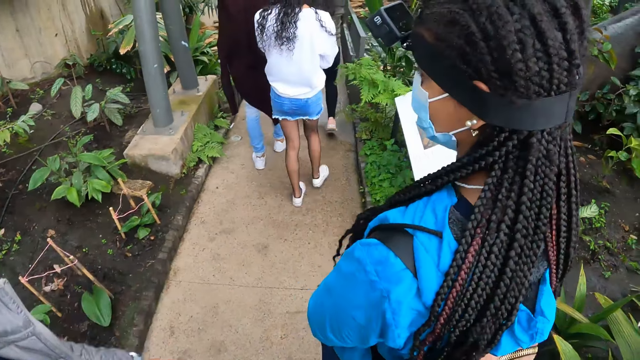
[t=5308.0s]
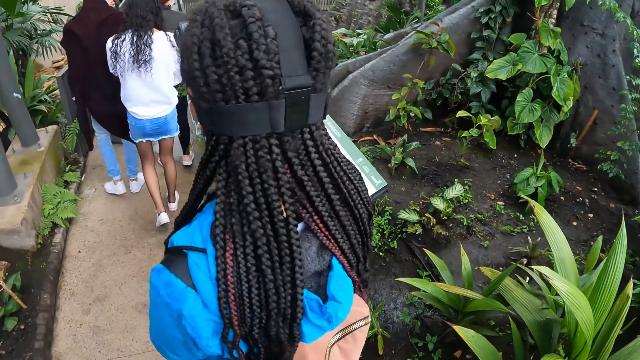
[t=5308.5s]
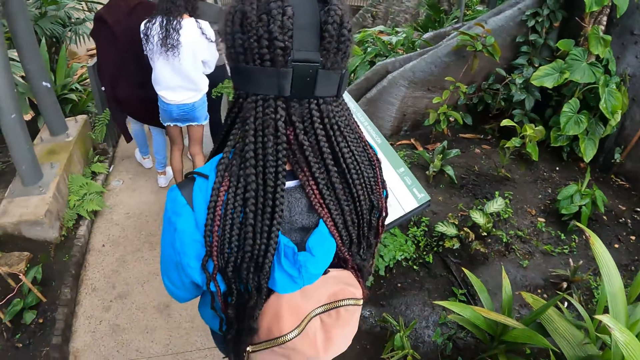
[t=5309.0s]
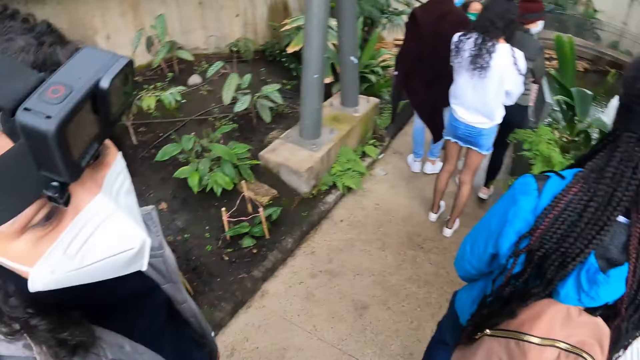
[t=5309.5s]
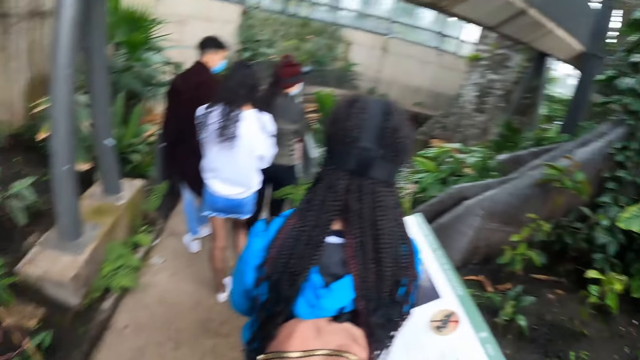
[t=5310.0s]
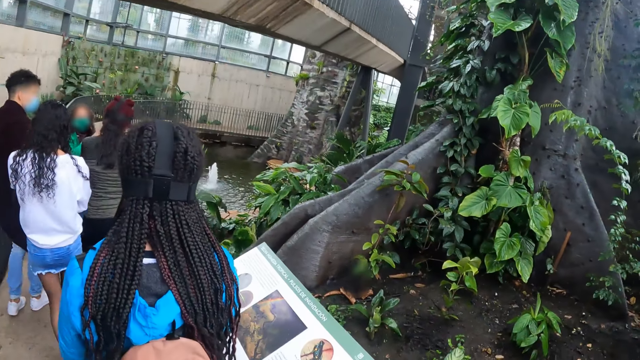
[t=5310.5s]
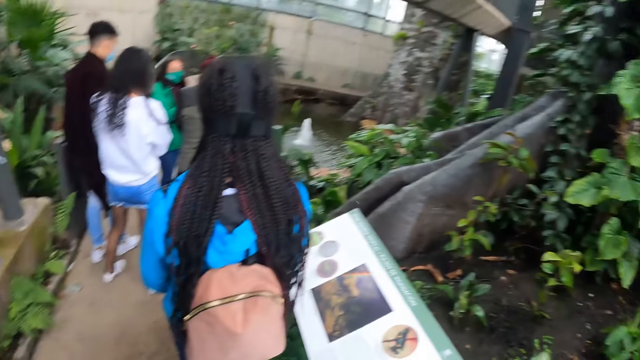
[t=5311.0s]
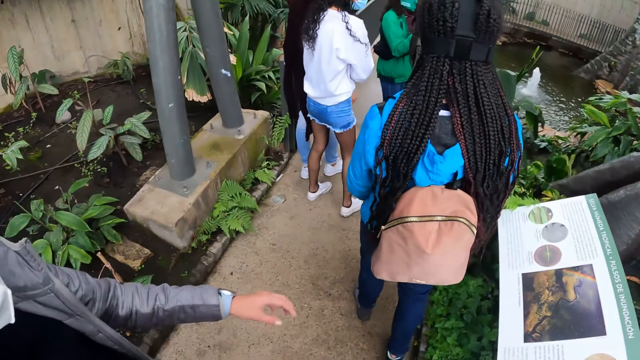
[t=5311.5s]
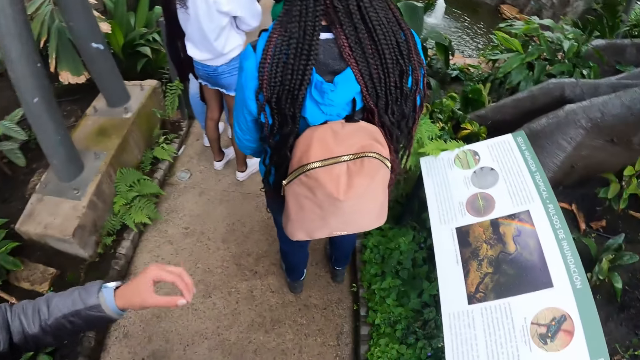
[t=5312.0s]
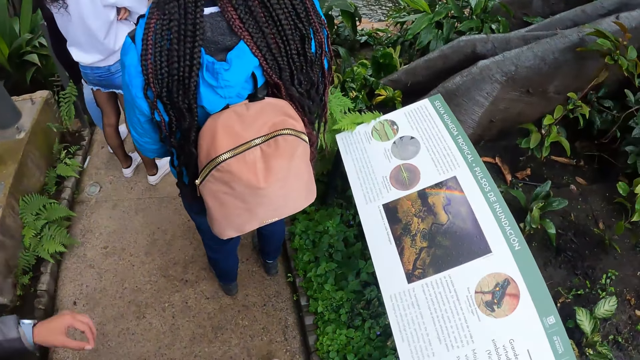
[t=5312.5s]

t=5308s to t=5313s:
A lady gestures to the camera wearer.

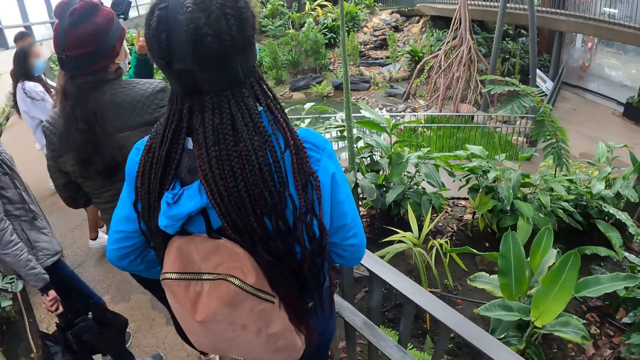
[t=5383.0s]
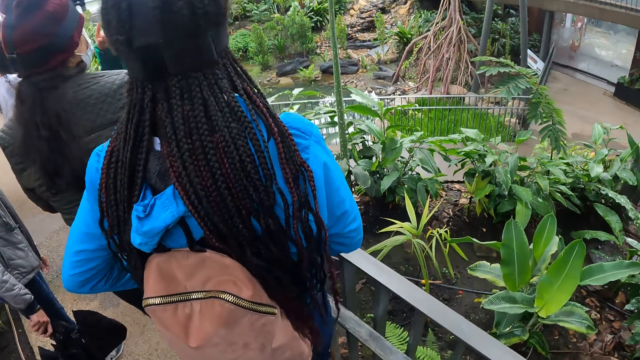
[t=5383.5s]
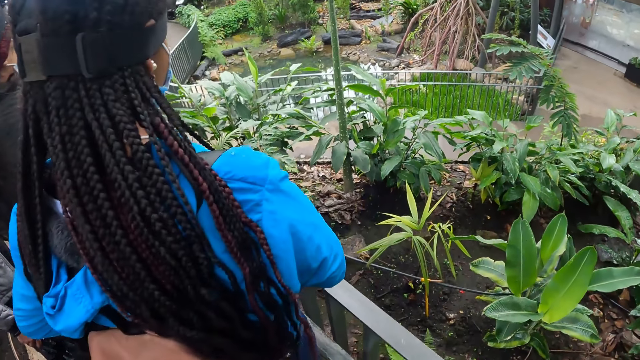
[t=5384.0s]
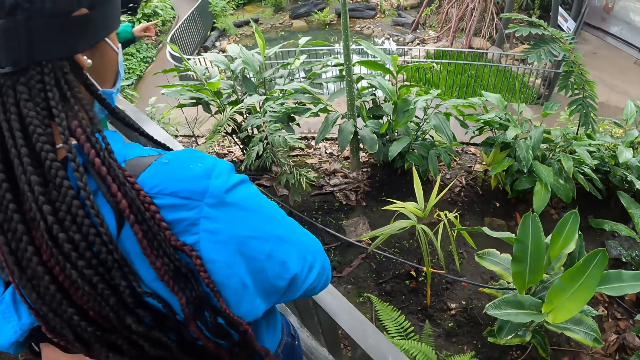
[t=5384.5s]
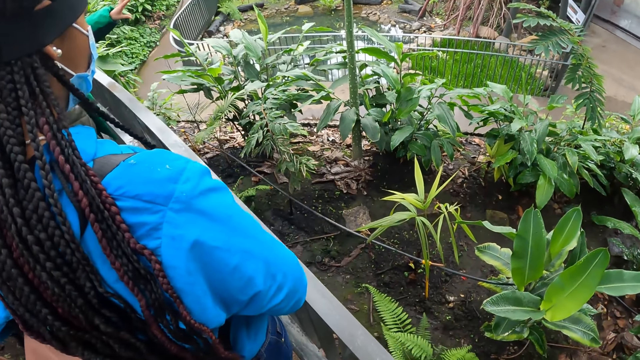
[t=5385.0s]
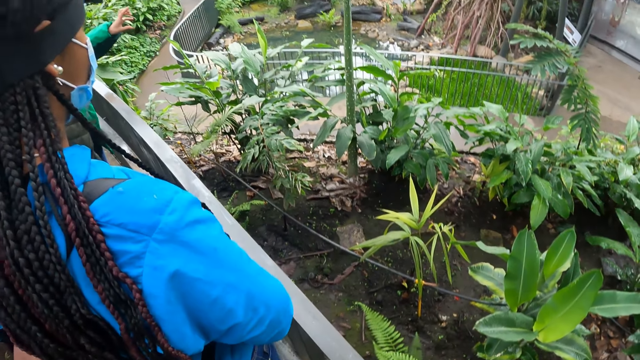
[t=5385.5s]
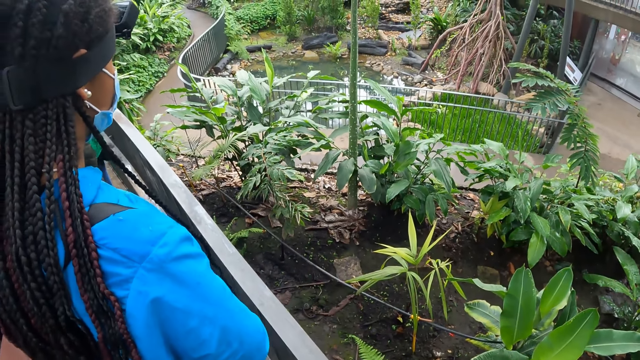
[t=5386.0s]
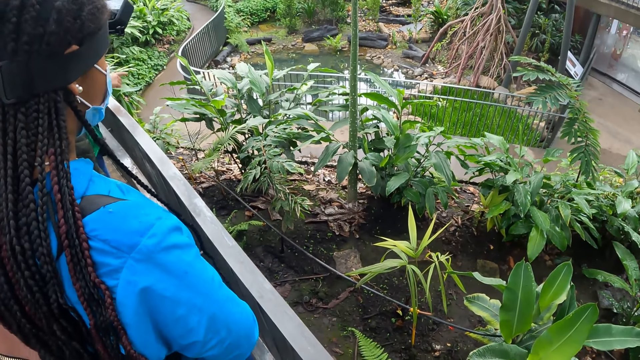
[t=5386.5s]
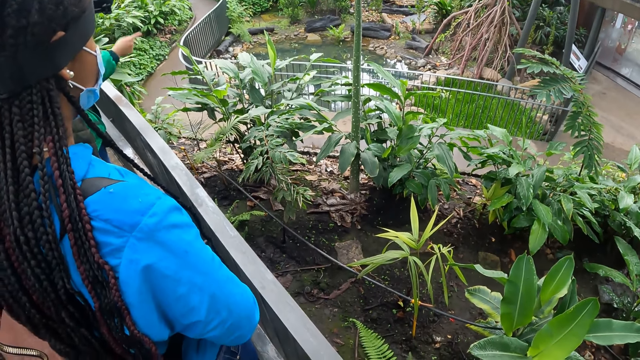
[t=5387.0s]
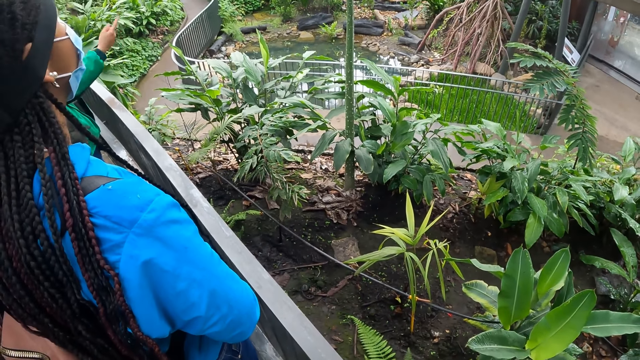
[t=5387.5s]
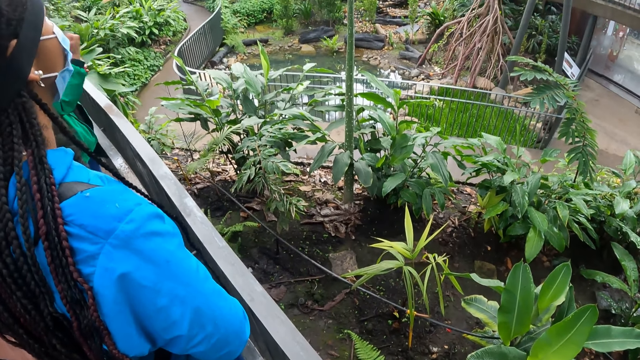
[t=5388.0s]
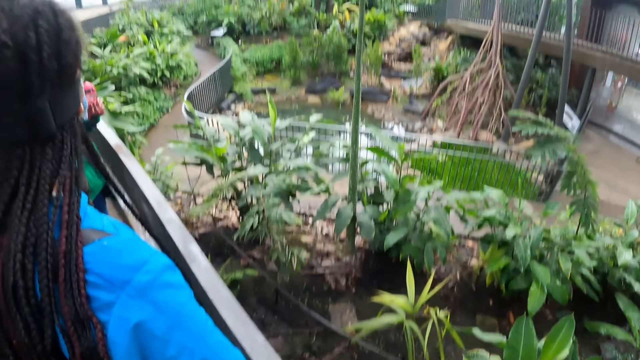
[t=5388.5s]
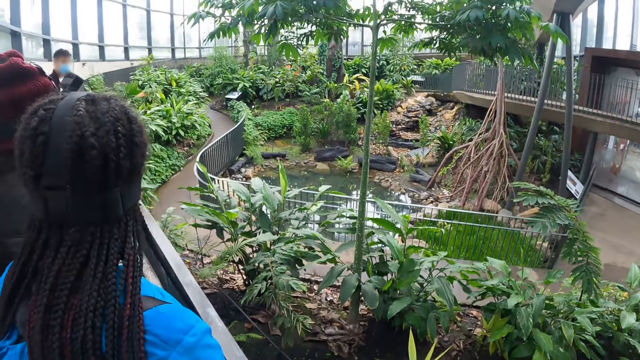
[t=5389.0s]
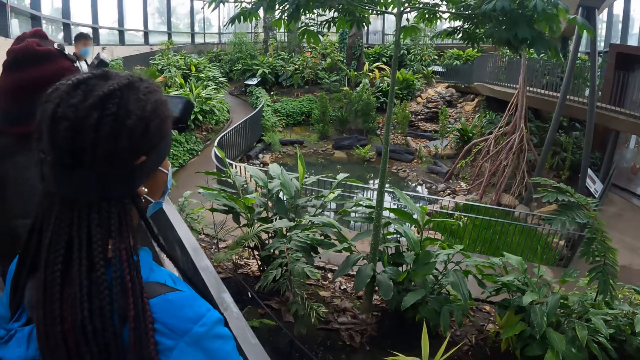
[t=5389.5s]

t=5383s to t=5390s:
A lady gestures with her hand.

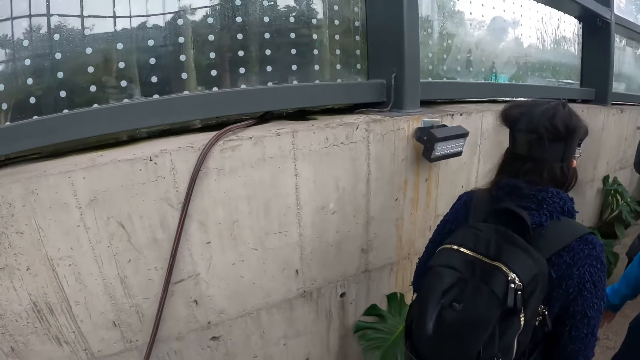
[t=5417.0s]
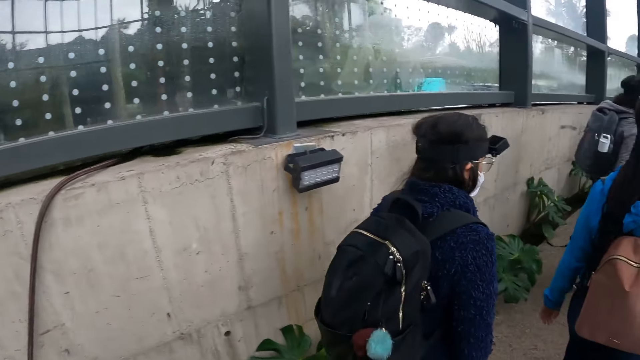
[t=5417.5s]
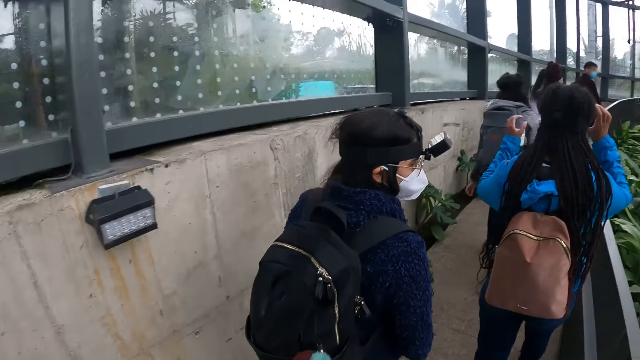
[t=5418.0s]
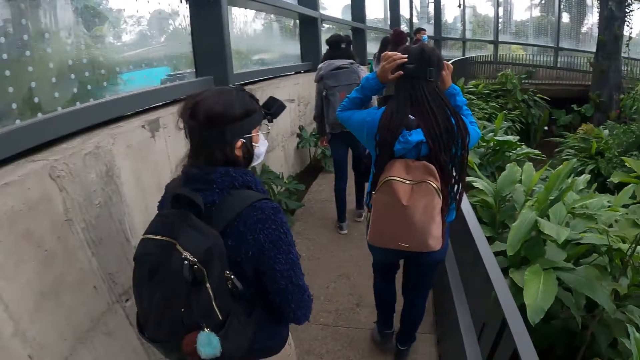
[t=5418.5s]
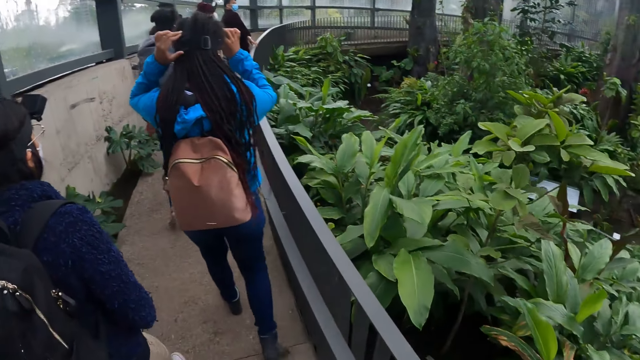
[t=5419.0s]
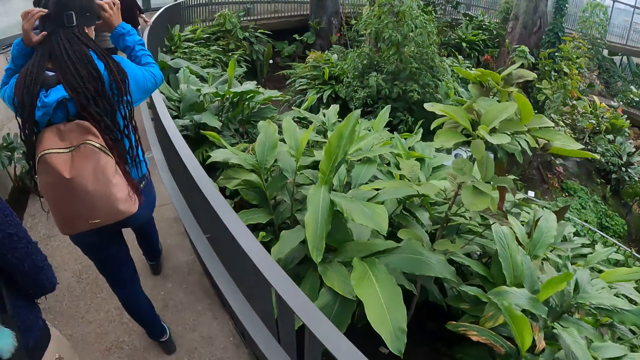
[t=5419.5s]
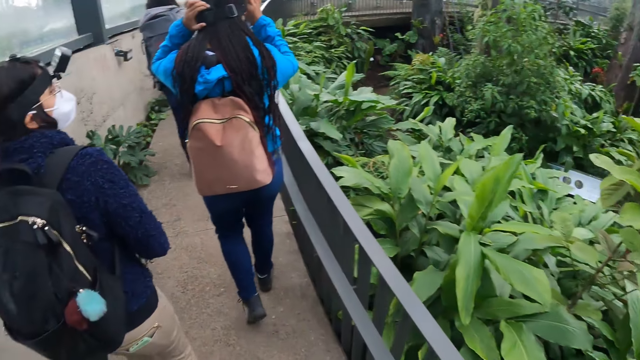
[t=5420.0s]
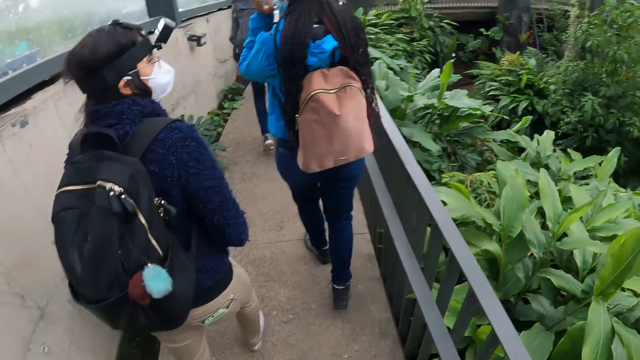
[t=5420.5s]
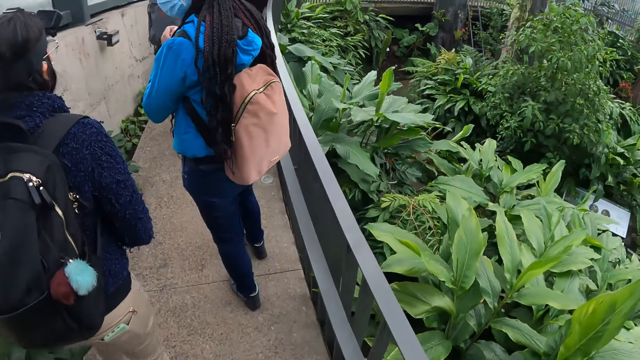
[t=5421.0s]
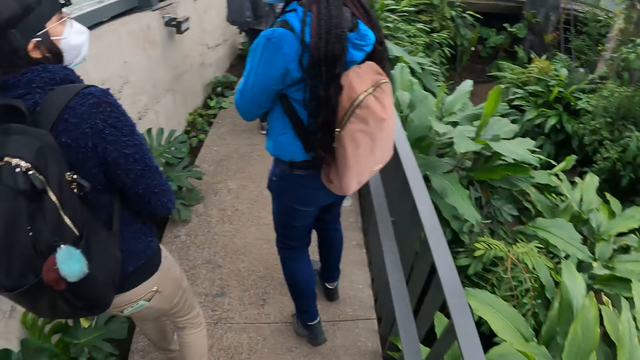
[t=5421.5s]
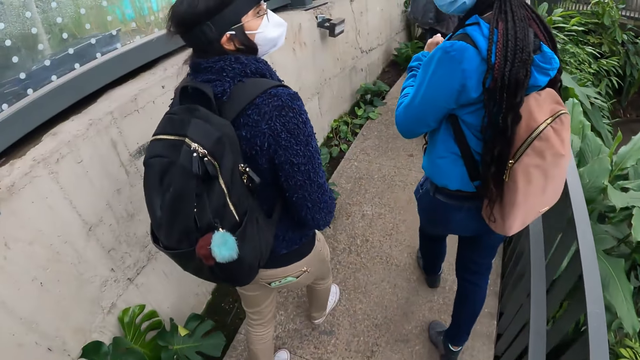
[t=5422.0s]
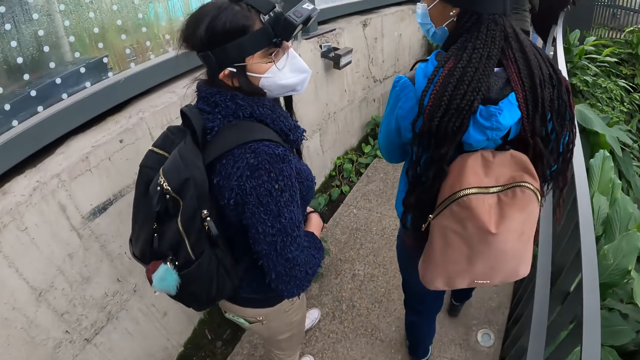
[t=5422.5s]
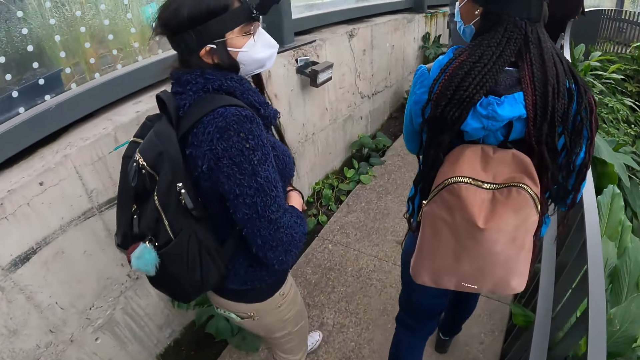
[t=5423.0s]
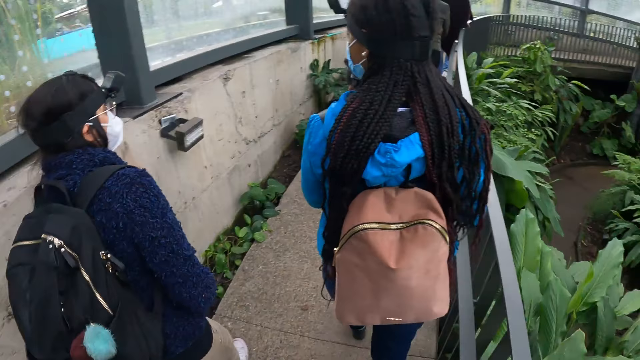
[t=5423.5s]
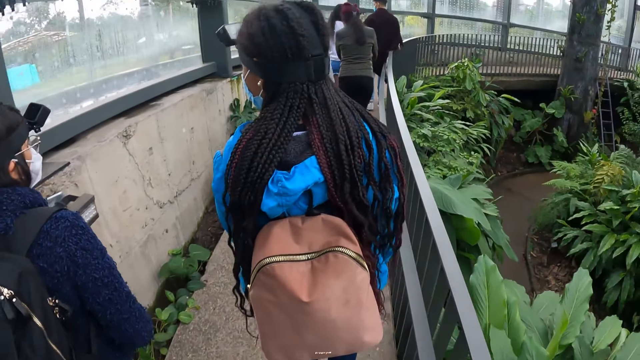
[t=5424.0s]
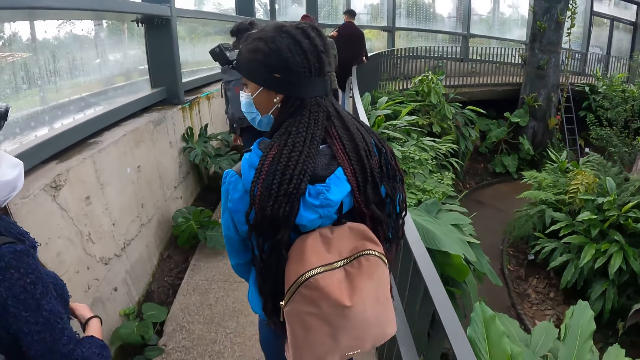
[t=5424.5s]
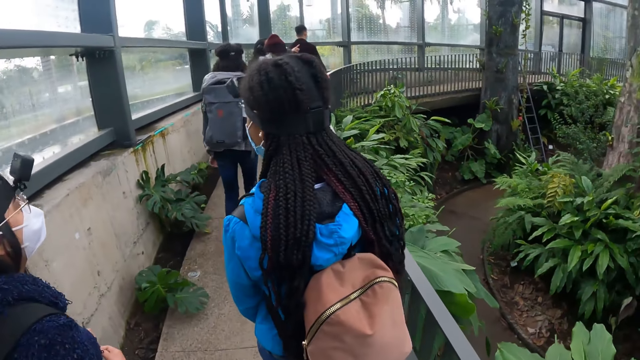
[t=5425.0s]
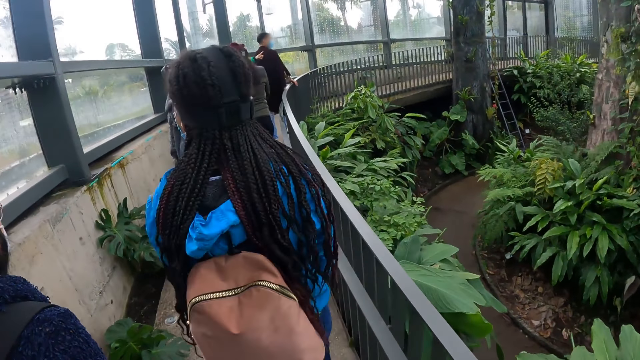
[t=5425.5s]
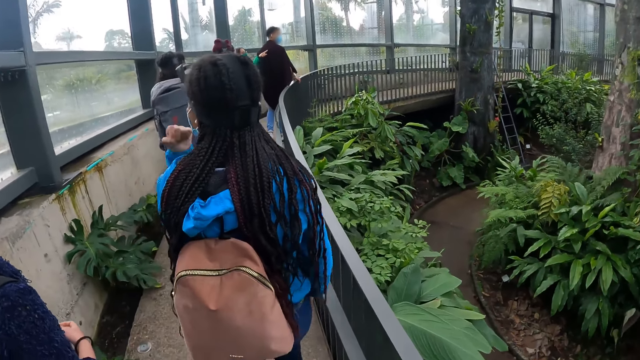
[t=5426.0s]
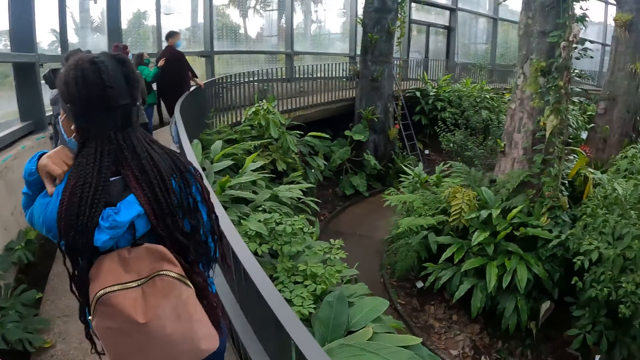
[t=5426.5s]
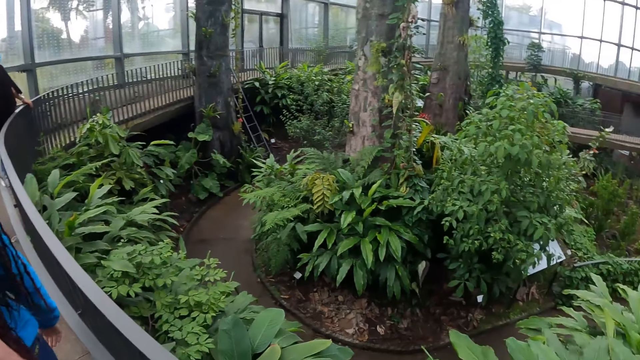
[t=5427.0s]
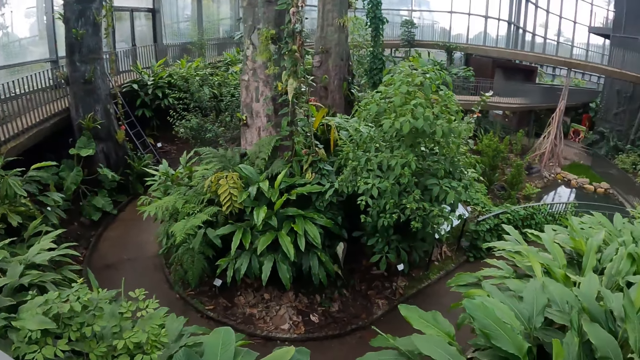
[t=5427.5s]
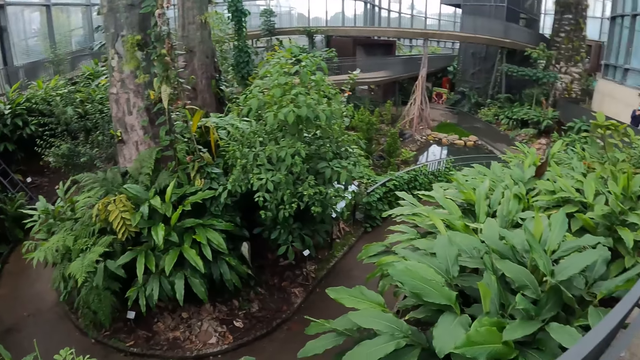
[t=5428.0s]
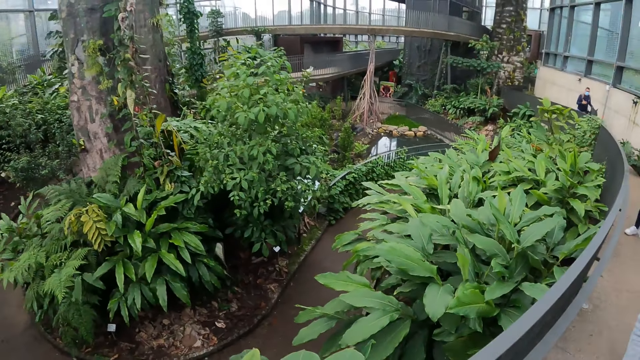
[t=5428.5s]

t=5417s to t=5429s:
A woman adjusts a camera on her head with both hands. The camera wearer looks around. The woman adjusts a bag on her shoulder with her left hand.
